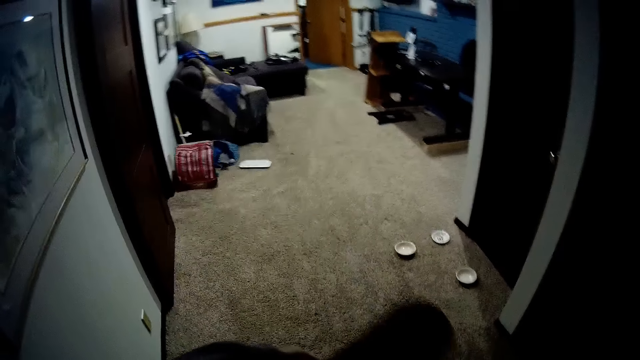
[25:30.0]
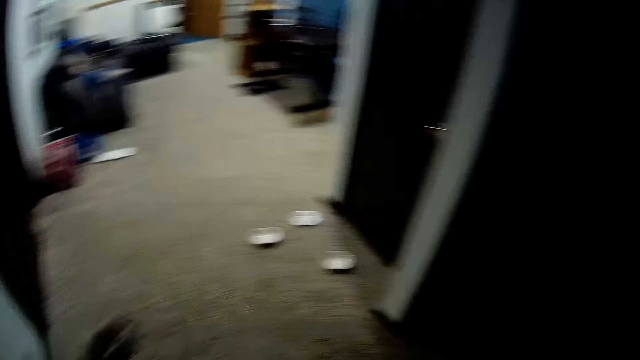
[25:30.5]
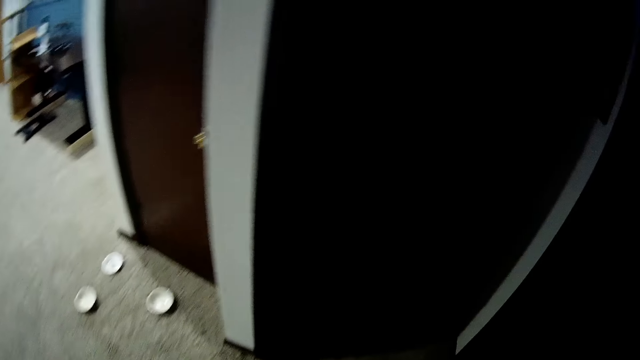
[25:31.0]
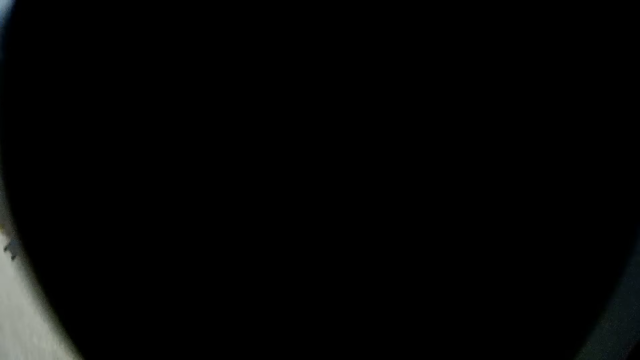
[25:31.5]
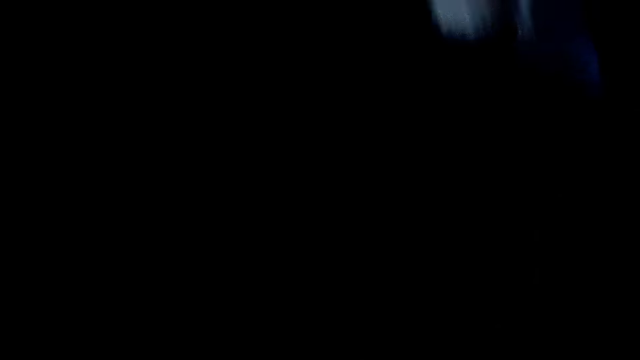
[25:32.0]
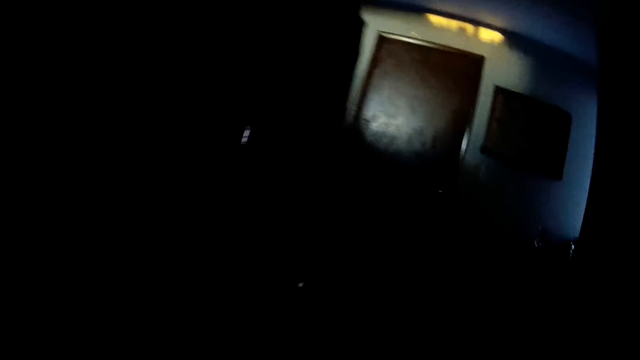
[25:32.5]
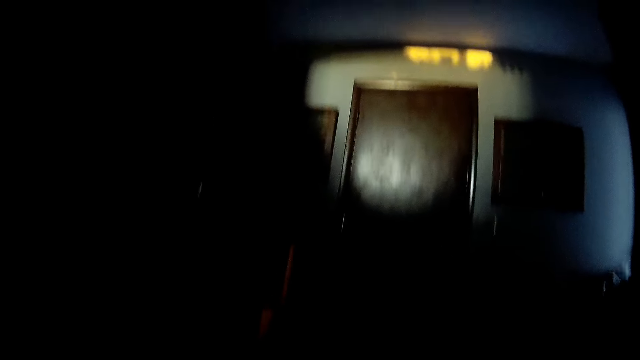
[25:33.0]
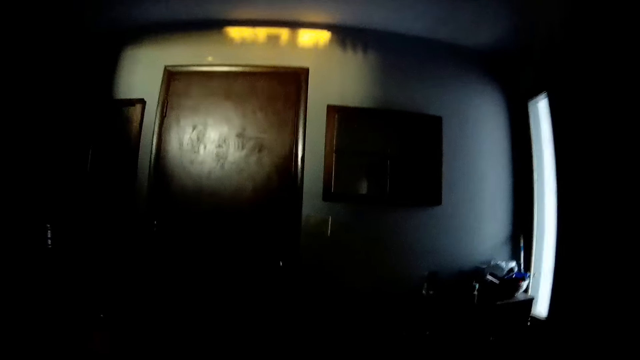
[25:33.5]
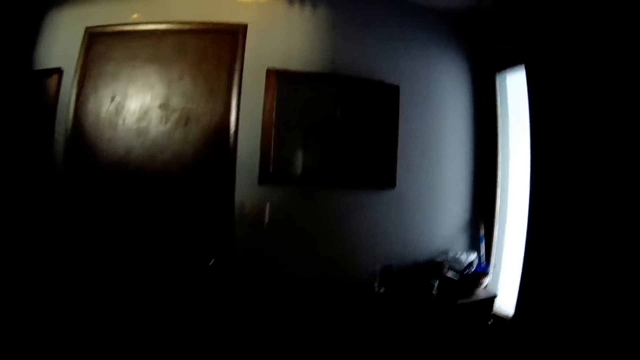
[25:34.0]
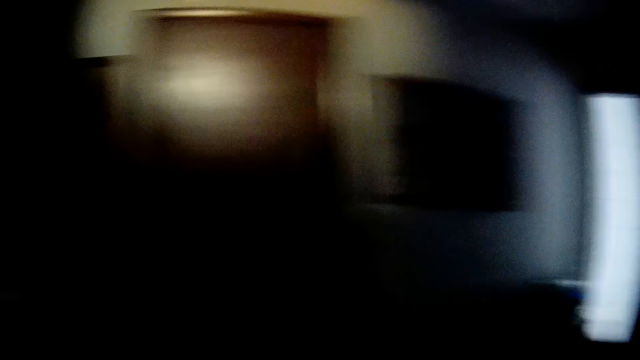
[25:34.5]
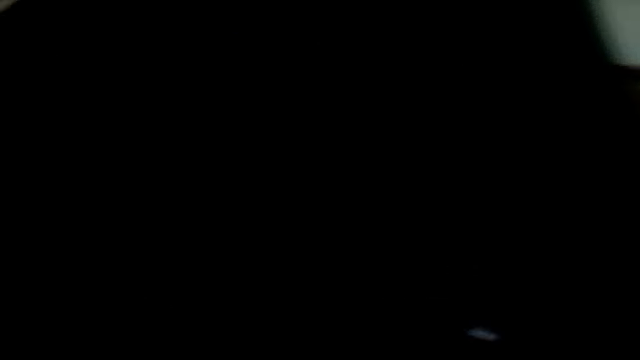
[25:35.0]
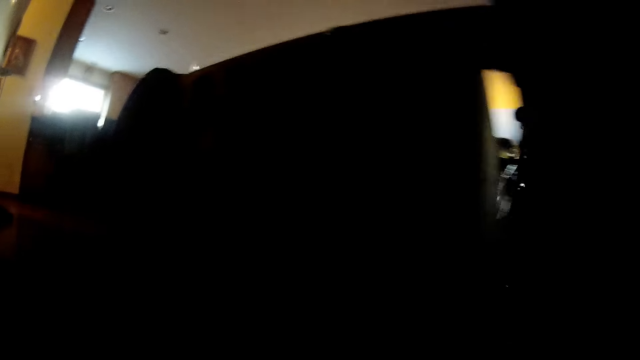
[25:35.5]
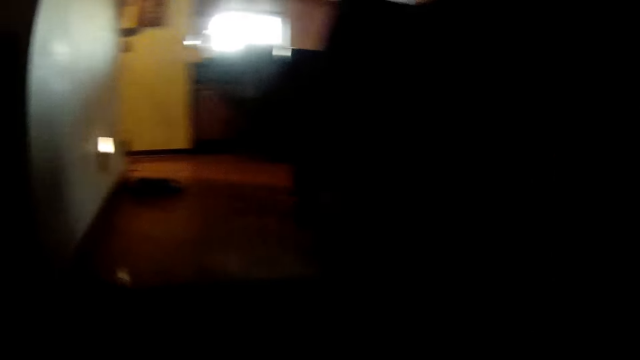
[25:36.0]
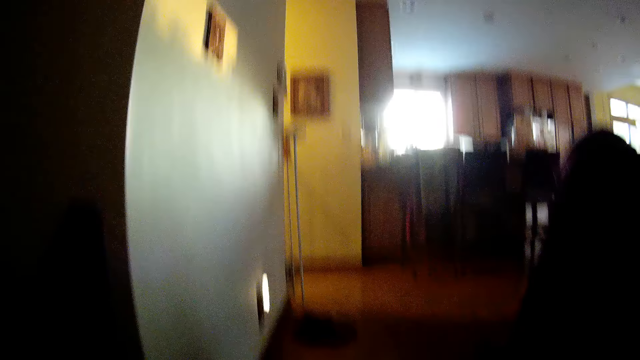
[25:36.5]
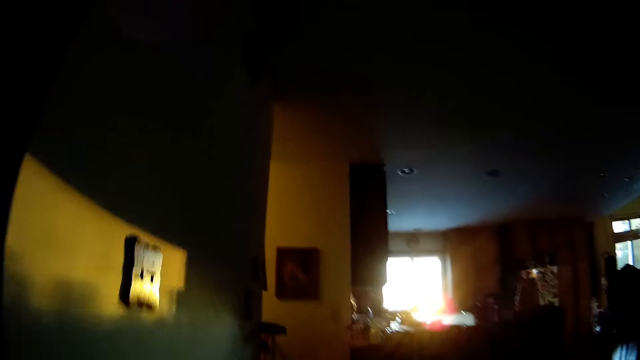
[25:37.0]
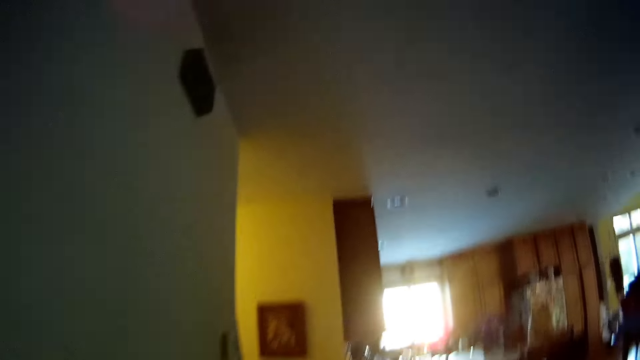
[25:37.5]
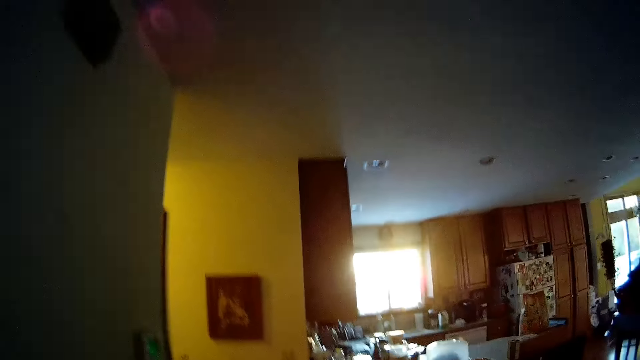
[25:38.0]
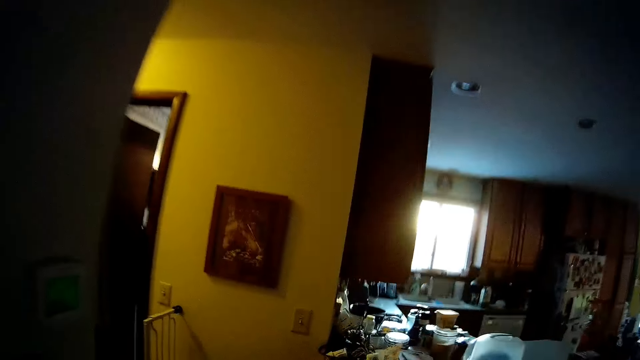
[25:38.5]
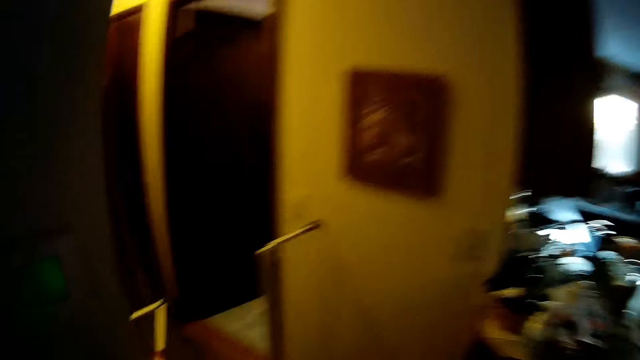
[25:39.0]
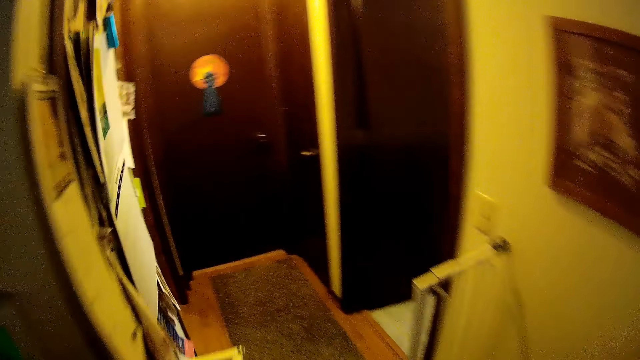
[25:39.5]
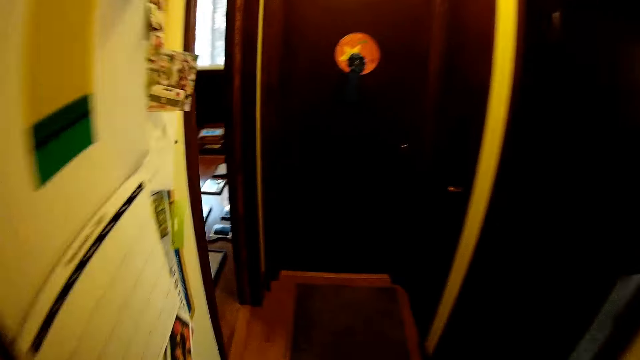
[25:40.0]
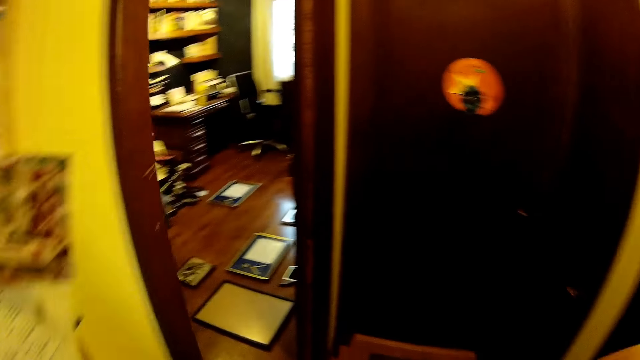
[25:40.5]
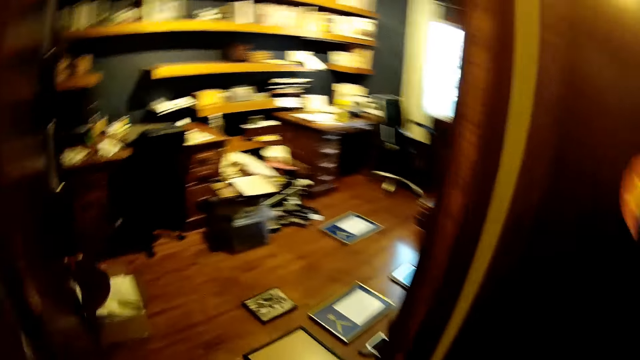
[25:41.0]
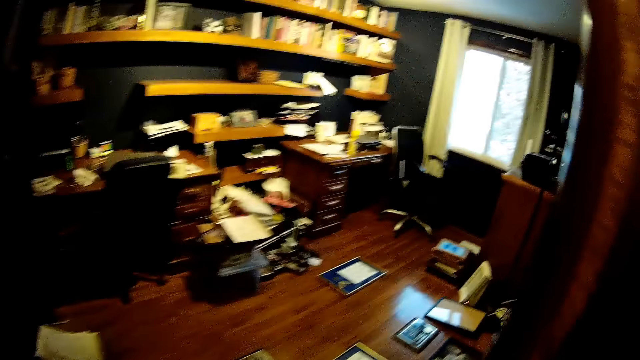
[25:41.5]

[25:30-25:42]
The camera wearer walks away.

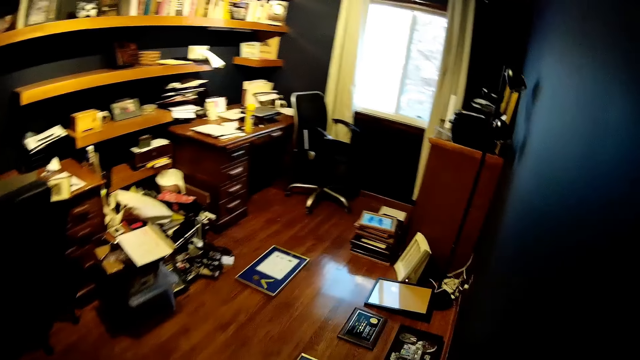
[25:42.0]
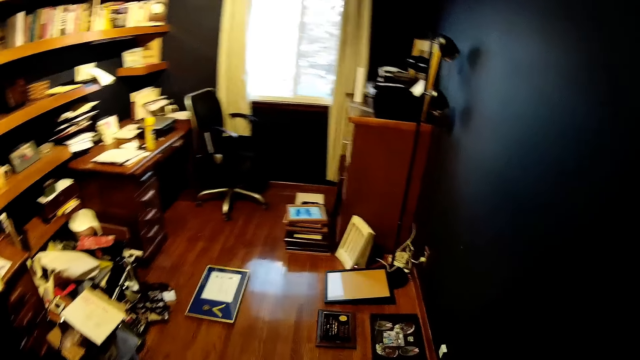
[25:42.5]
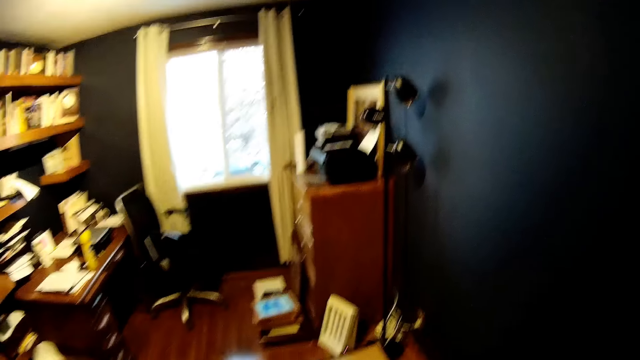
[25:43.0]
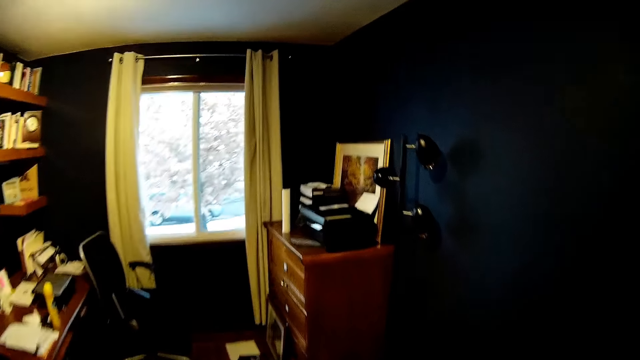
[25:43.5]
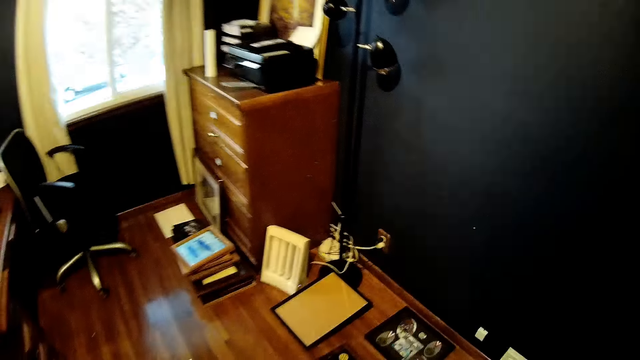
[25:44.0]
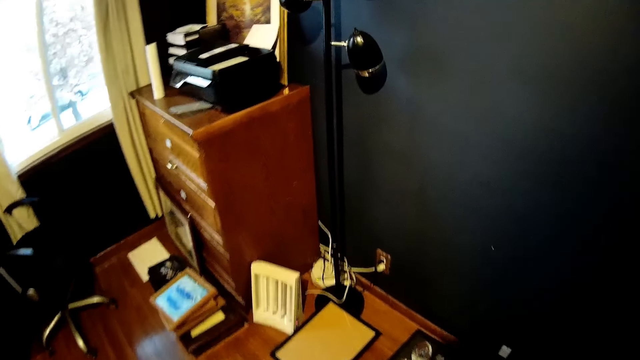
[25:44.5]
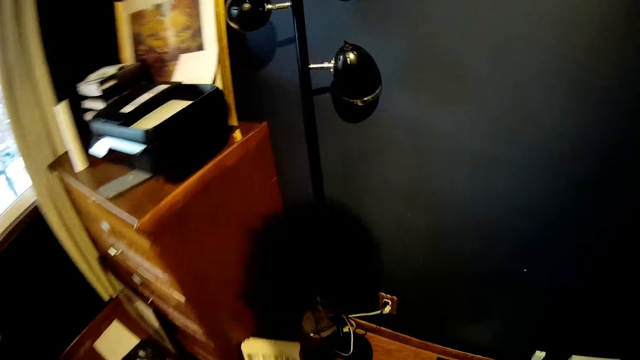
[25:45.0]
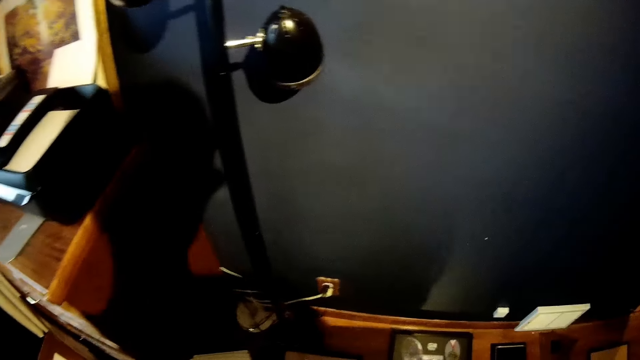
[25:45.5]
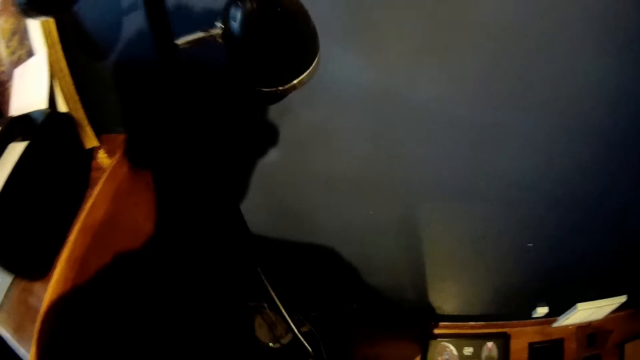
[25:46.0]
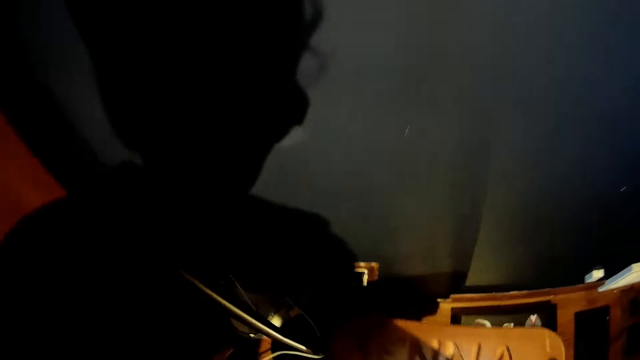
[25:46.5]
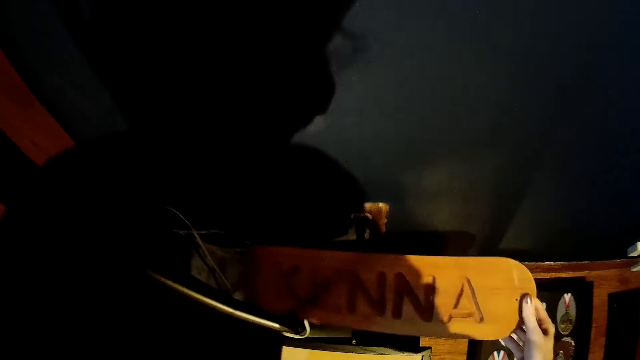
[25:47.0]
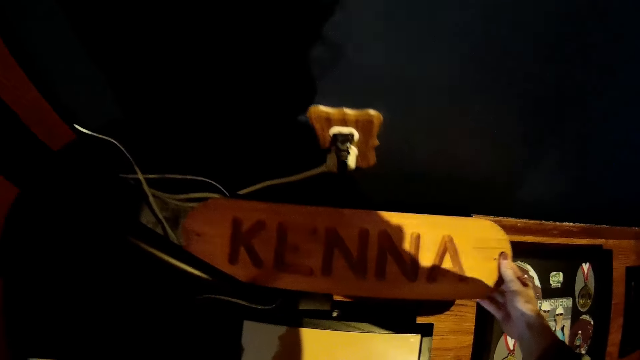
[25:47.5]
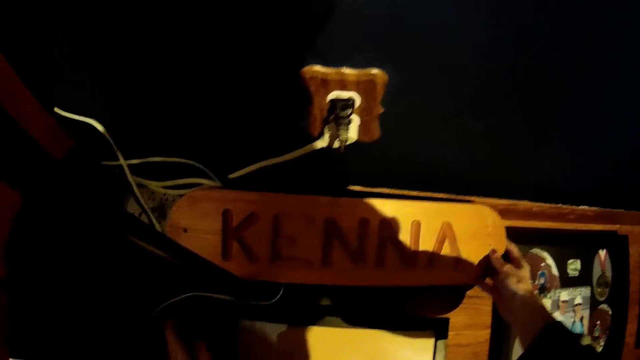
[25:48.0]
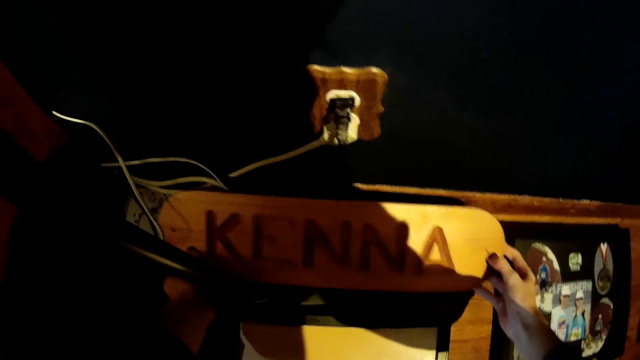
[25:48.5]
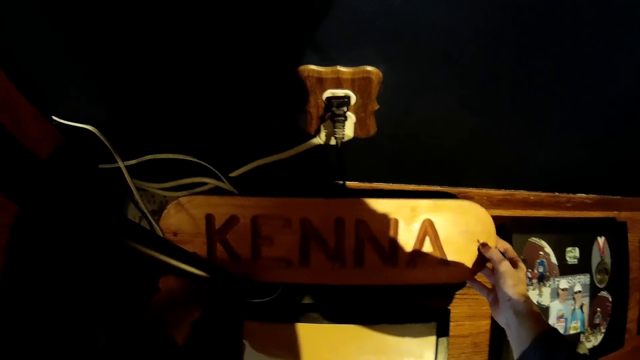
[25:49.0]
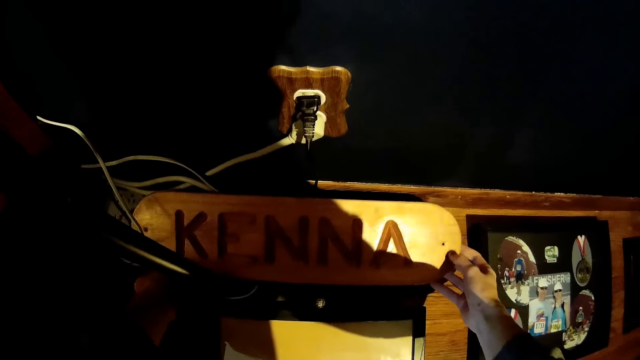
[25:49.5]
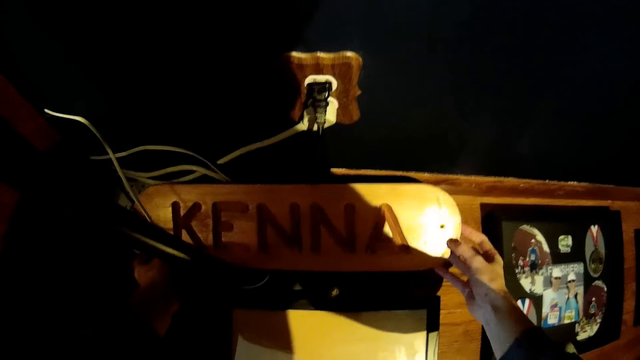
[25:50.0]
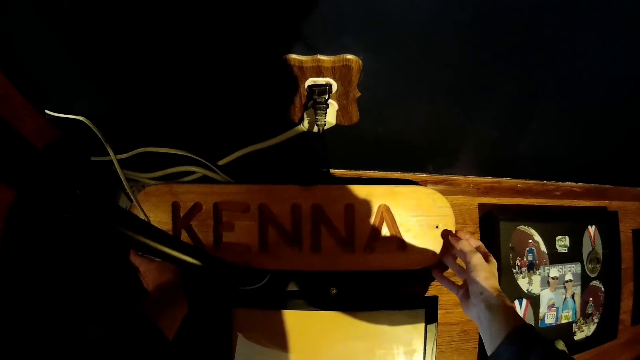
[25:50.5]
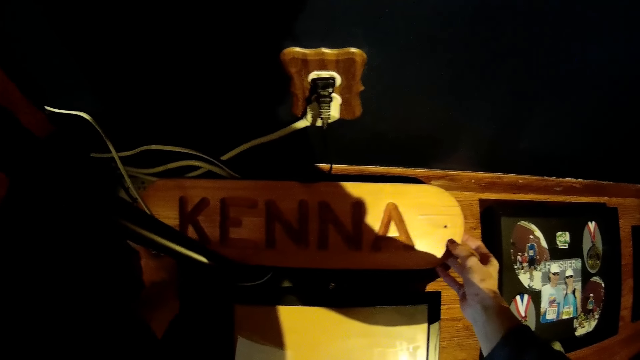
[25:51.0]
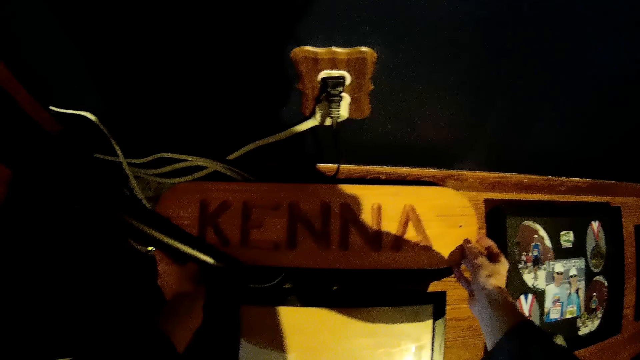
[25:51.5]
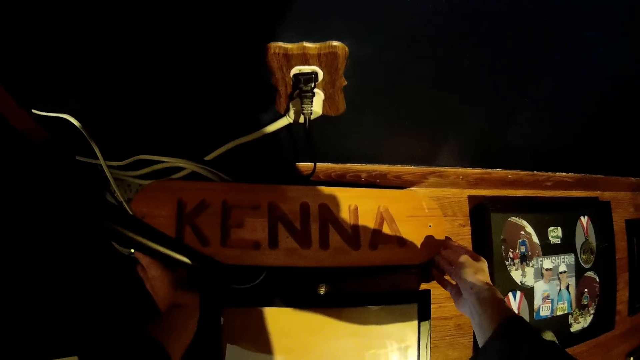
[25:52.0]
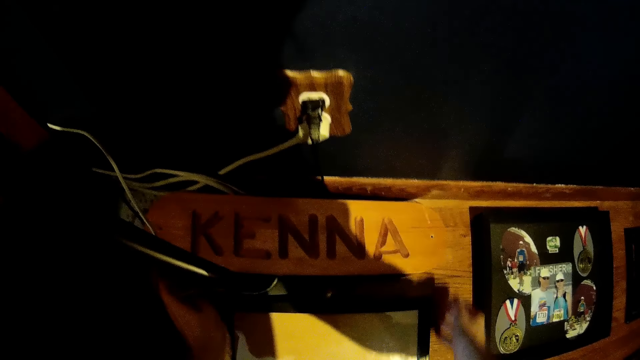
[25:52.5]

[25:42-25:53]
The camera wearer drops the plaque on the ground.
